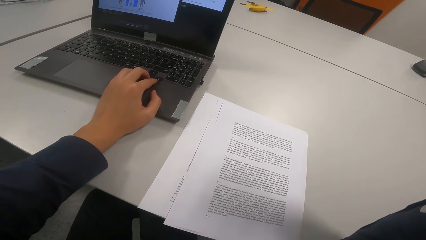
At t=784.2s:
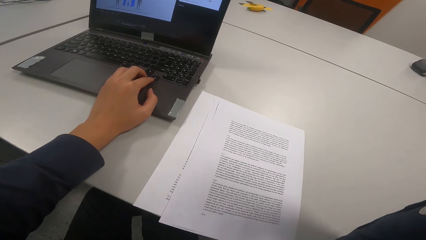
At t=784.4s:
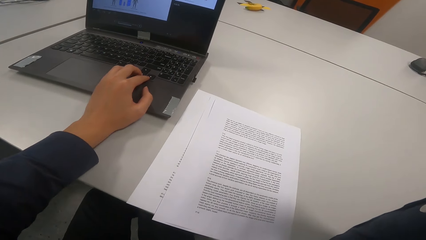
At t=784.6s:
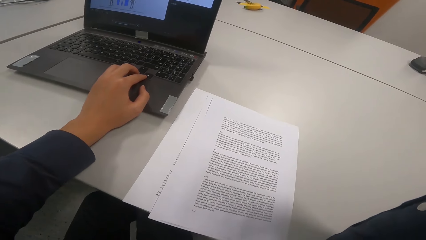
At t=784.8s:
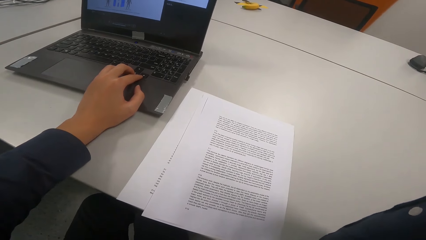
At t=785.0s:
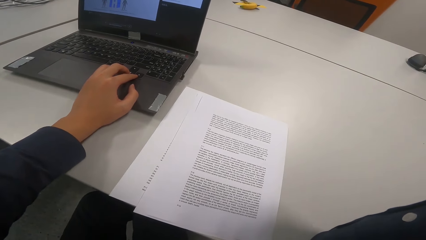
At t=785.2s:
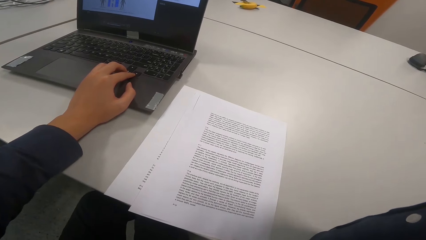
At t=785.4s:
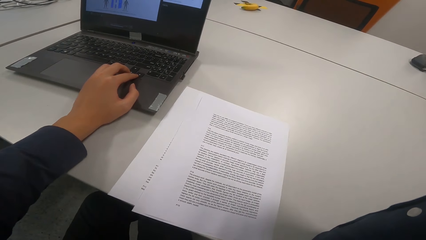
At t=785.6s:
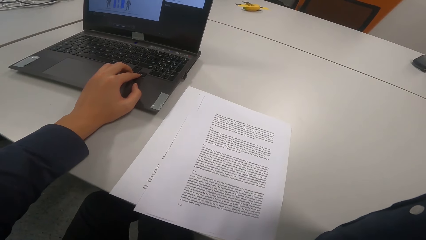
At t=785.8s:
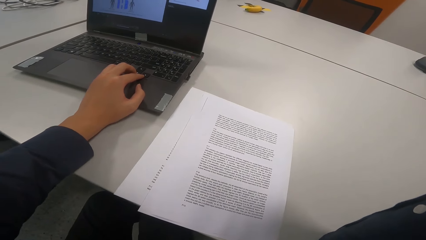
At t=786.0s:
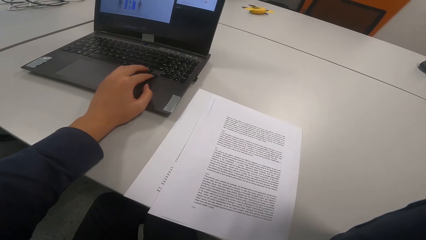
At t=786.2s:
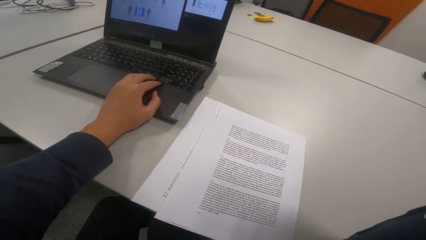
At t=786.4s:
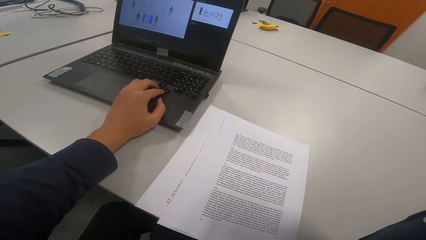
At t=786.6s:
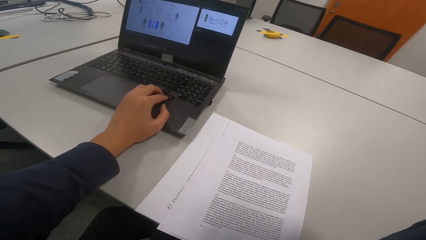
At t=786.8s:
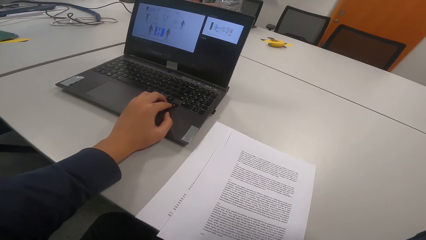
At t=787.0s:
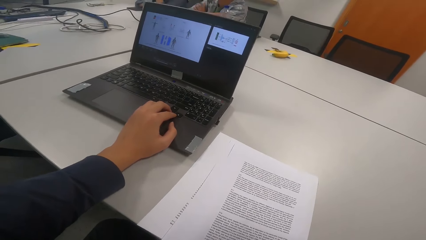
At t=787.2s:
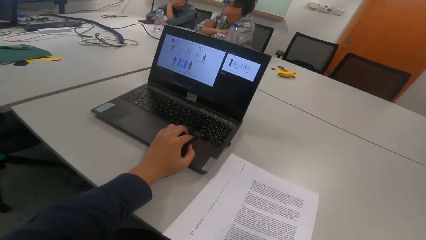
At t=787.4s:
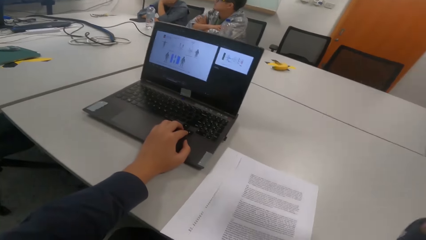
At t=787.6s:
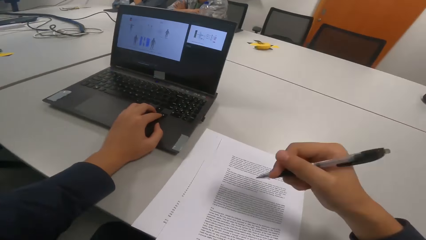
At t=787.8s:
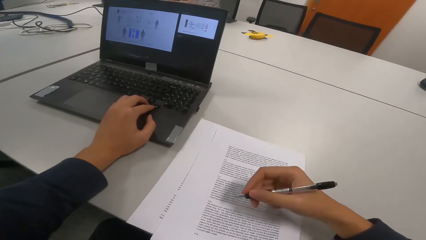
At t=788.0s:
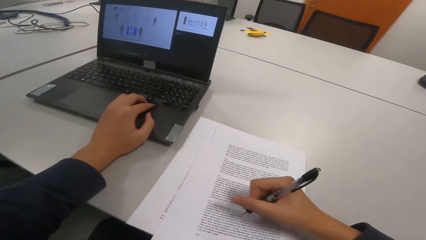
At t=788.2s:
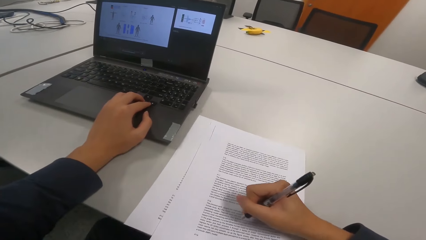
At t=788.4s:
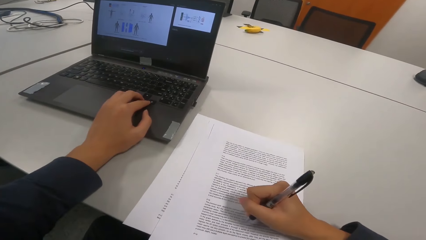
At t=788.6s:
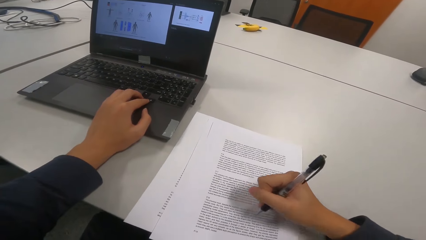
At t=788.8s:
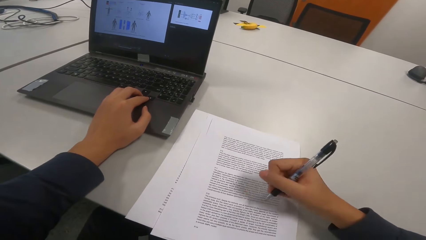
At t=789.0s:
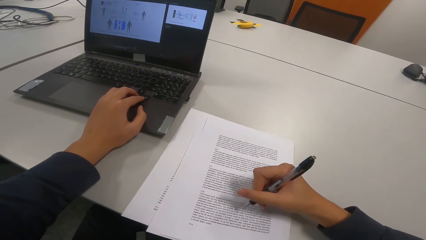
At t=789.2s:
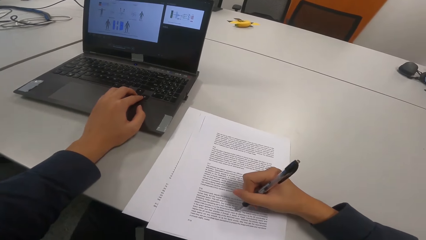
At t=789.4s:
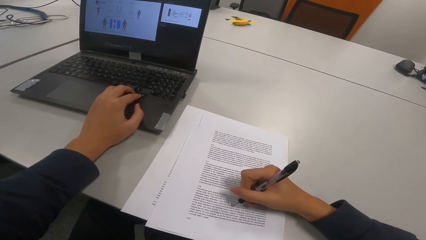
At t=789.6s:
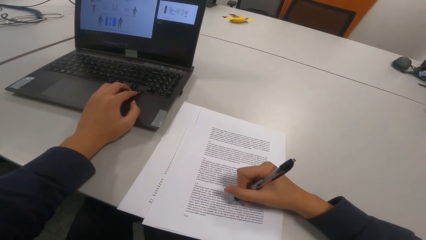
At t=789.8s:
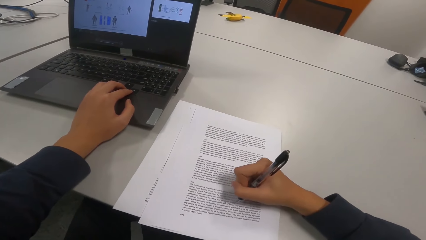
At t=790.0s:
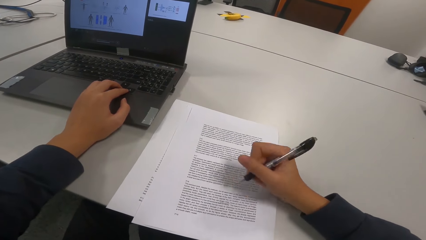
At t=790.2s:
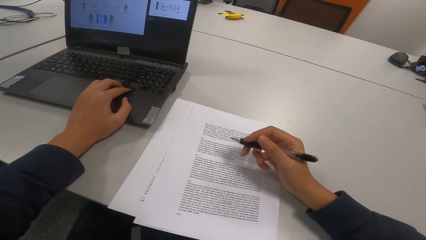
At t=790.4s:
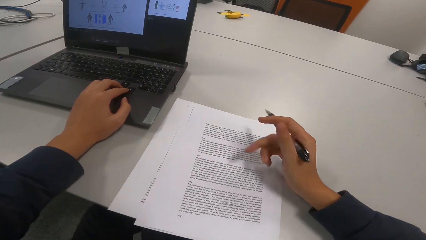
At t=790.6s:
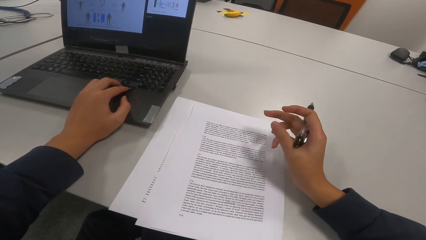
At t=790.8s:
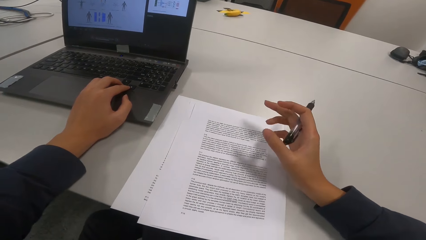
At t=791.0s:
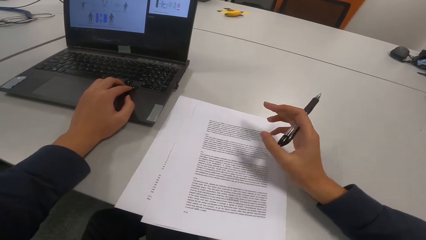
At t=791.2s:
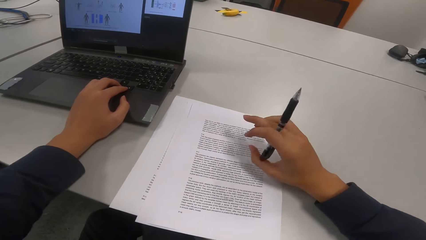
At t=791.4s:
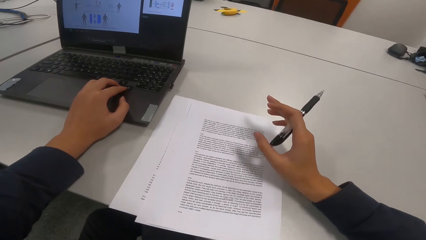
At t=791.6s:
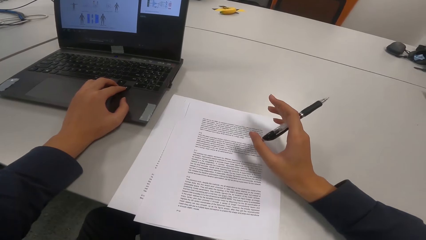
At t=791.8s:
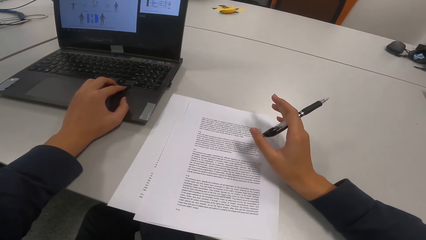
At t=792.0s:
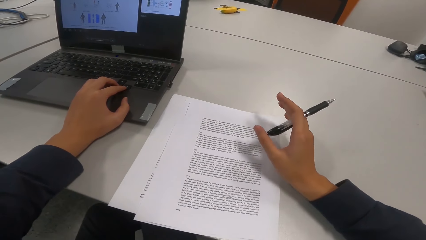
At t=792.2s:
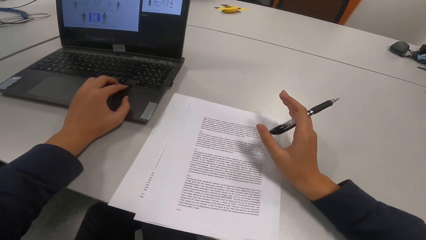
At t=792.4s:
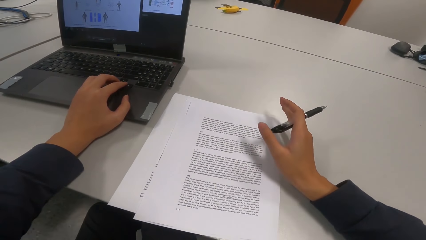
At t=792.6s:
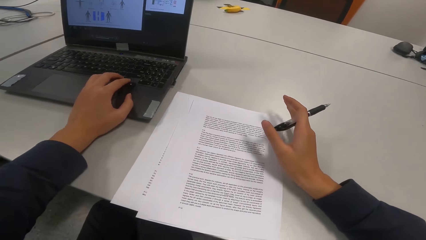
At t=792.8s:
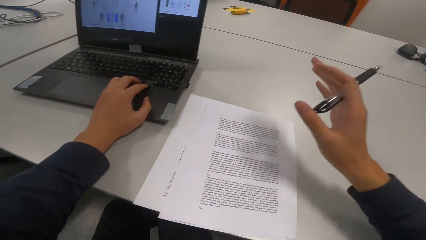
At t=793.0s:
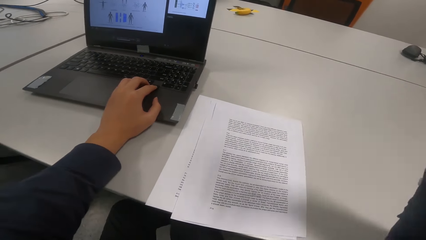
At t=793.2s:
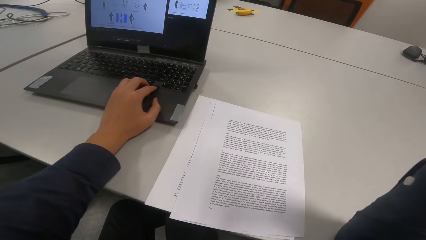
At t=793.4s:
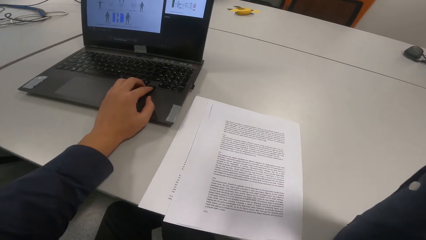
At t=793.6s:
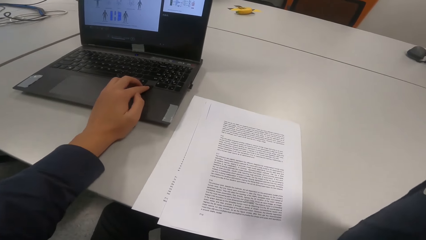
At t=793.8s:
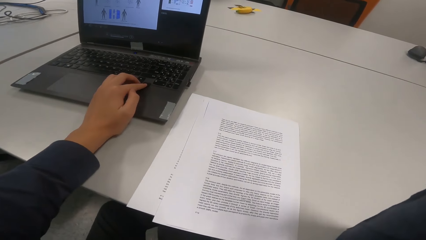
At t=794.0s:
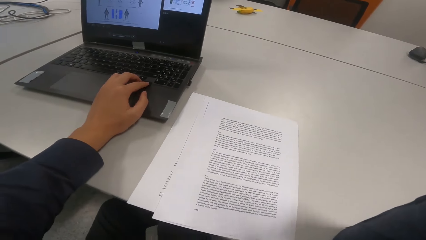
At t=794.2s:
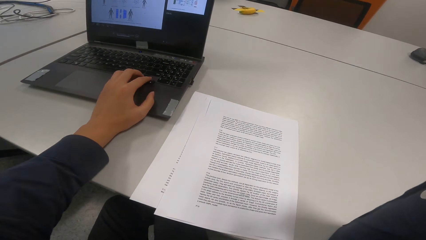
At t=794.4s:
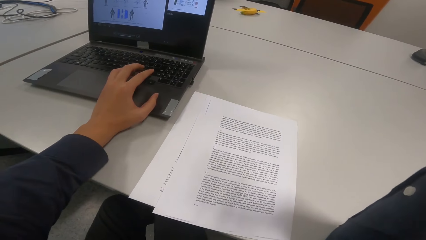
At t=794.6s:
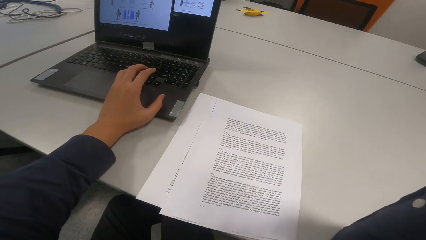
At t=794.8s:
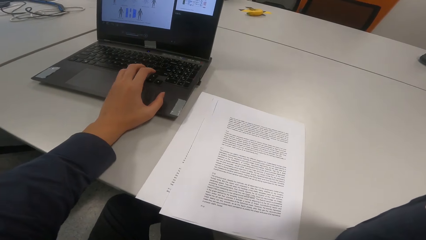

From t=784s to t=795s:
The camera wearer writes on the paper.

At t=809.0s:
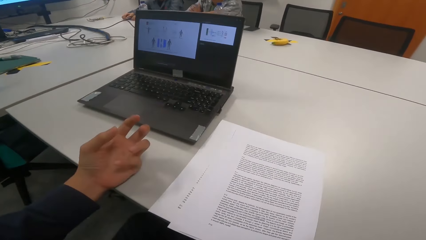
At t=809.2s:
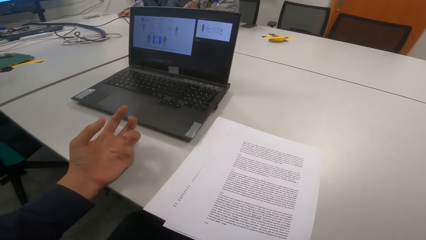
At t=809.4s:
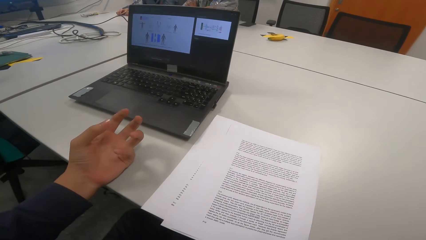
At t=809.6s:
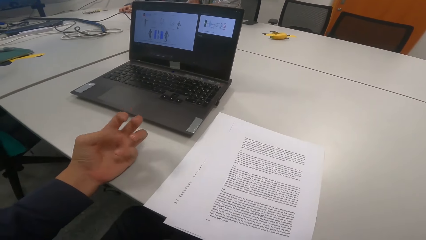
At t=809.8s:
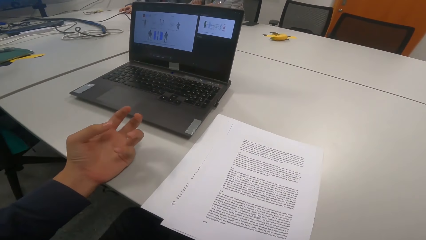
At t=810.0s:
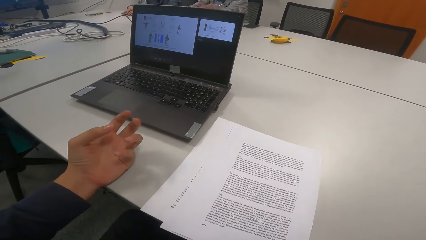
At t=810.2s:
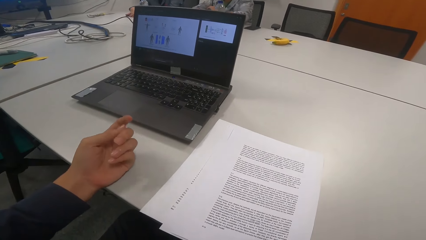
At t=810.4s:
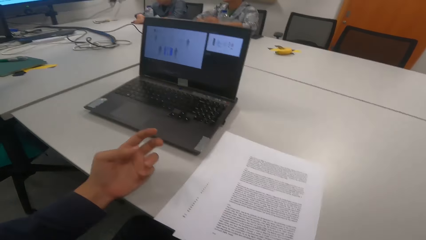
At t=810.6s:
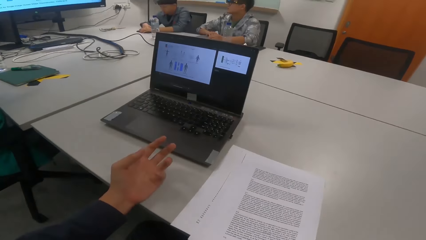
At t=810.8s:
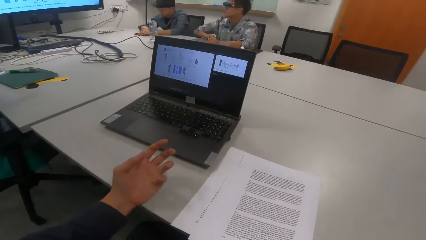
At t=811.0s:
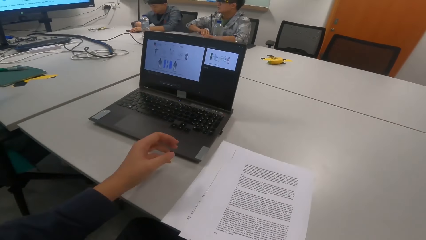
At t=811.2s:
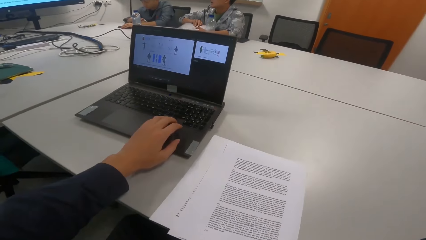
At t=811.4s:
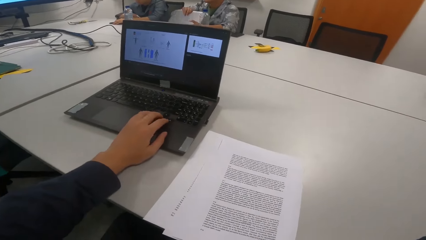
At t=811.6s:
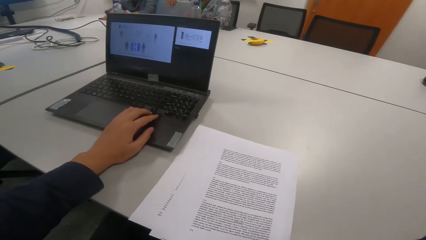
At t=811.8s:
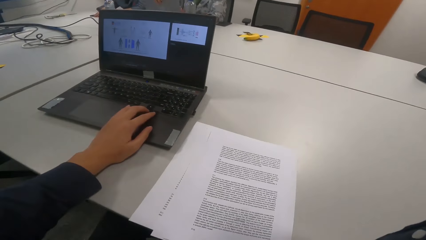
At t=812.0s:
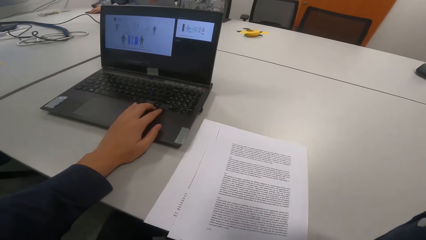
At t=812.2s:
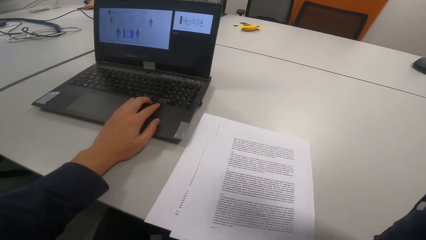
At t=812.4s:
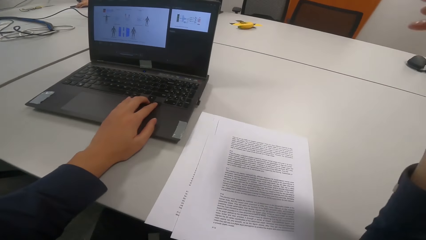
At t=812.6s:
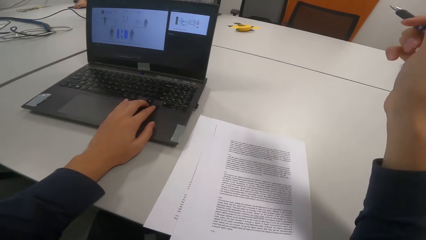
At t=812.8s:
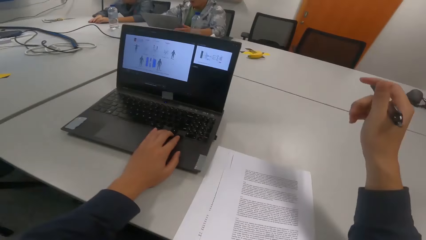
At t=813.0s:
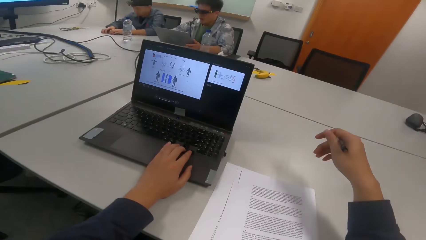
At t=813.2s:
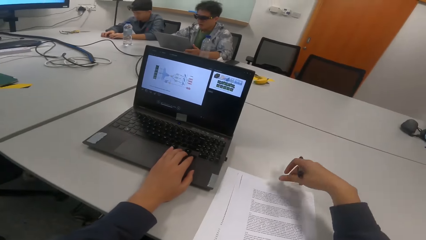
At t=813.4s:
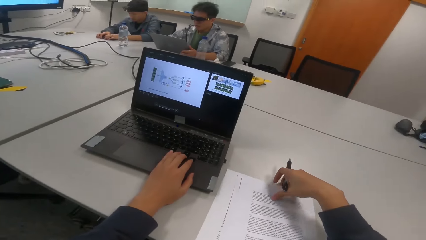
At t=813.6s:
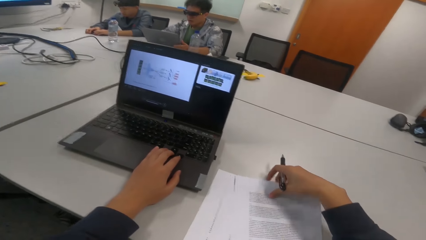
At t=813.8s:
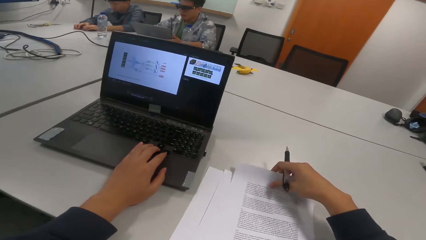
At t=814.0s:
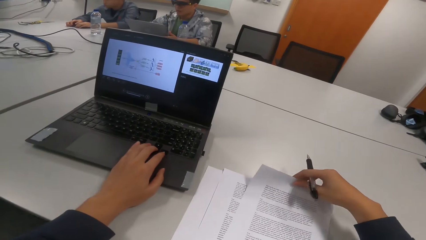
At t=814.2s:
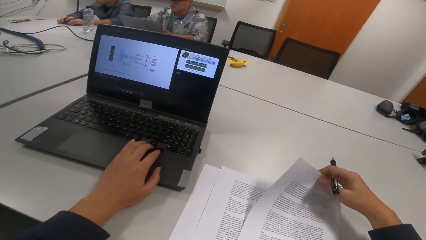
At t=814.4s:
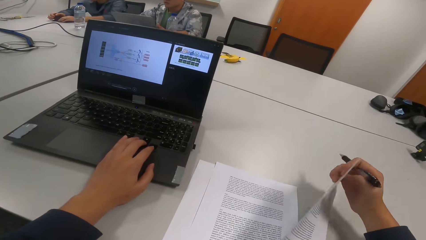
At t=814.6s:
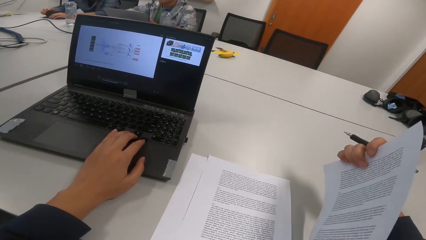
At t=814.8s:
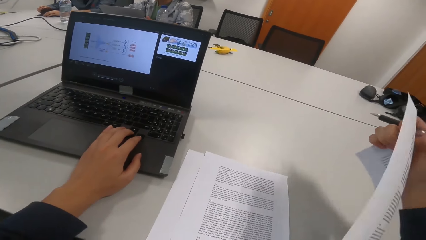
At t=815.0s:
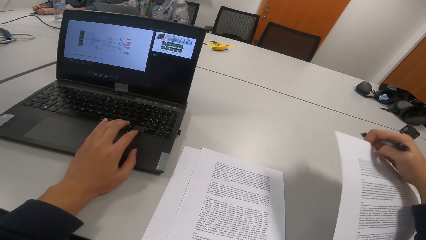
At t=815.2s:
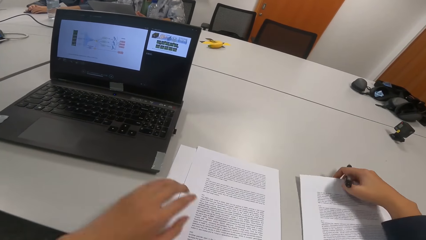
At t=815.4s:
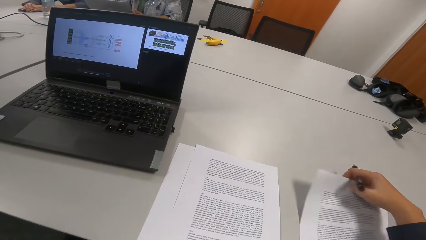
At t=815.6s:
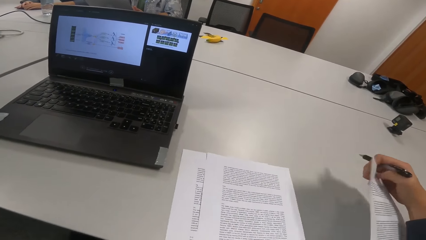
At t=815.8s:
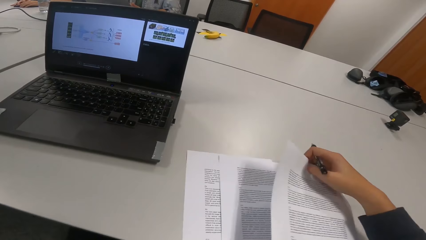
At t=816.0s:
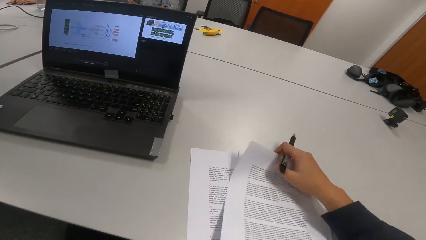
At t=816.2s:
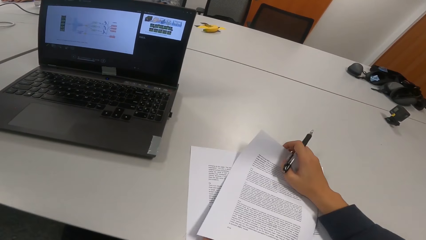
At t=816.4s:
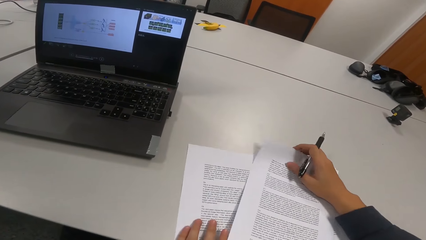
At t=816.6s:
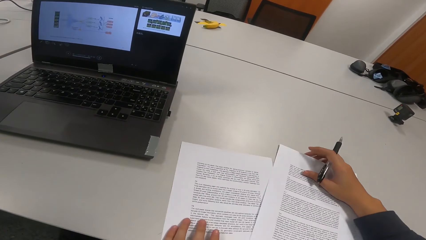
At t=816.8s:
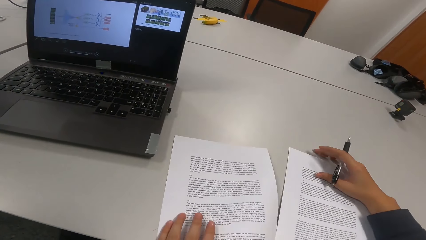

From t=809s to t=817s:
A man opens a laptop. The camera wearer picks up a paper. The man operates the laptop. The camera wearer touches the papers. They place the paper on the table, move the papers on the table, and pick up a paper.
